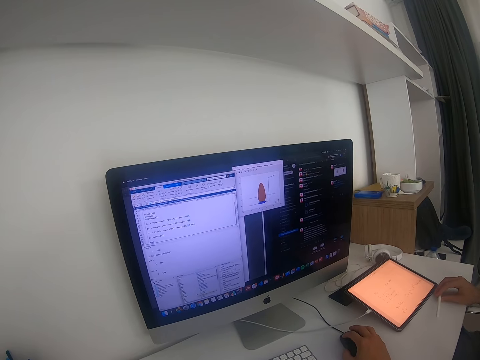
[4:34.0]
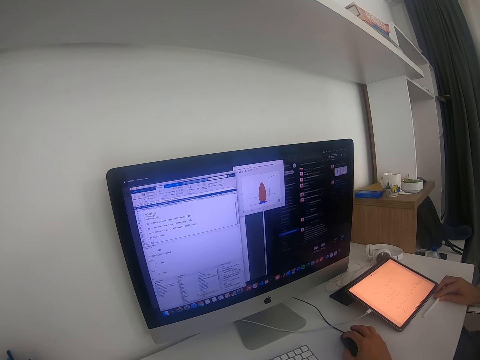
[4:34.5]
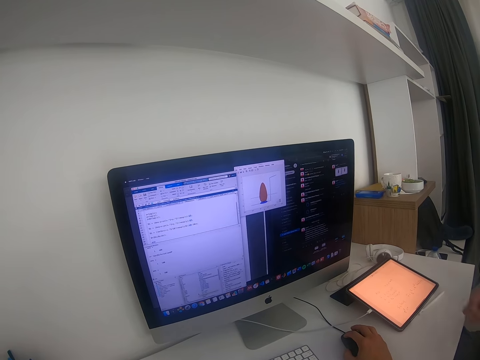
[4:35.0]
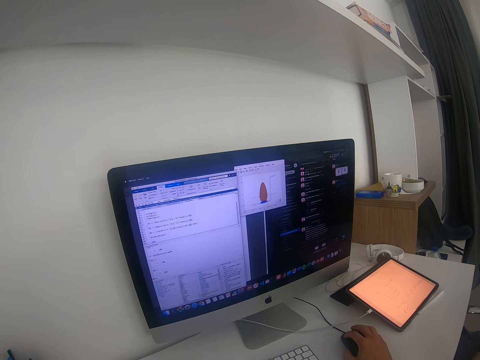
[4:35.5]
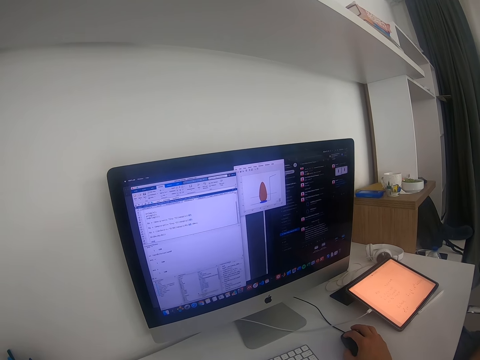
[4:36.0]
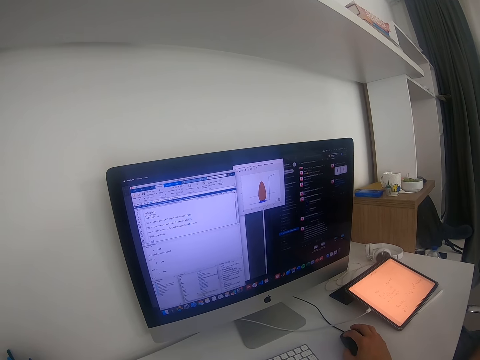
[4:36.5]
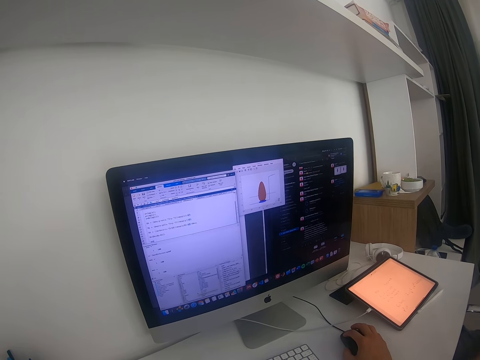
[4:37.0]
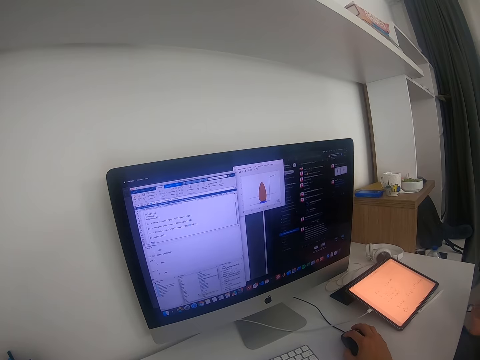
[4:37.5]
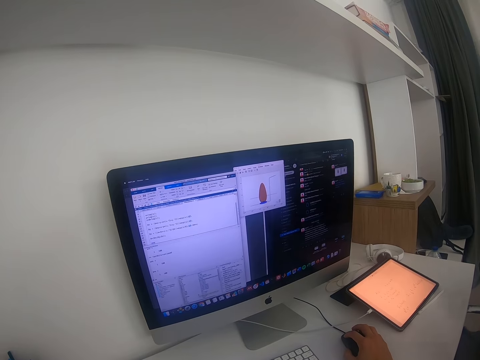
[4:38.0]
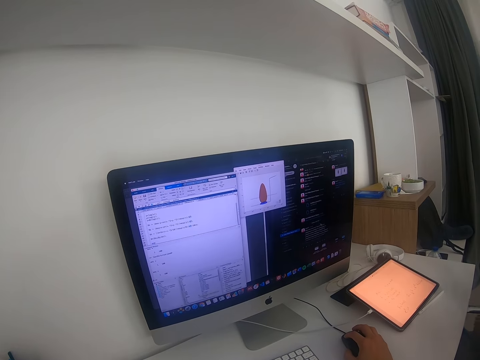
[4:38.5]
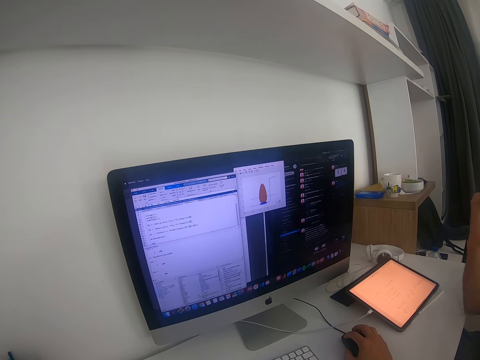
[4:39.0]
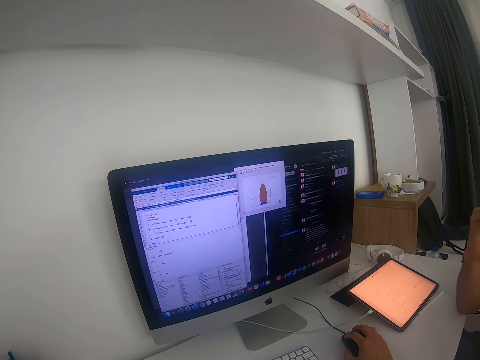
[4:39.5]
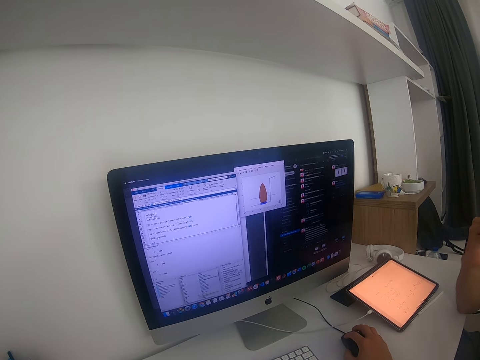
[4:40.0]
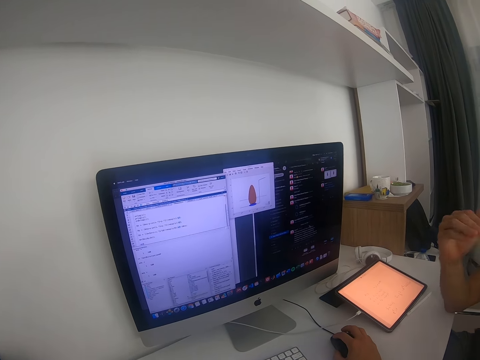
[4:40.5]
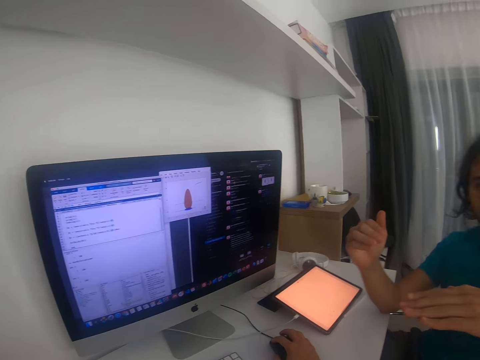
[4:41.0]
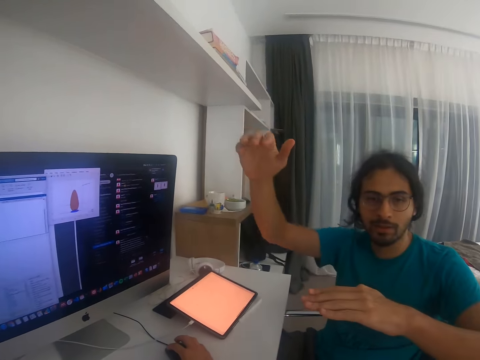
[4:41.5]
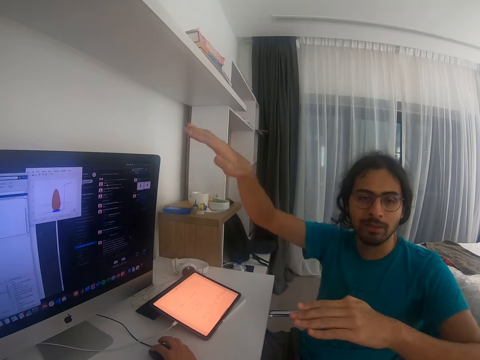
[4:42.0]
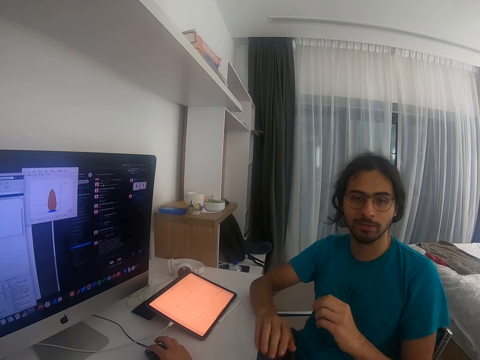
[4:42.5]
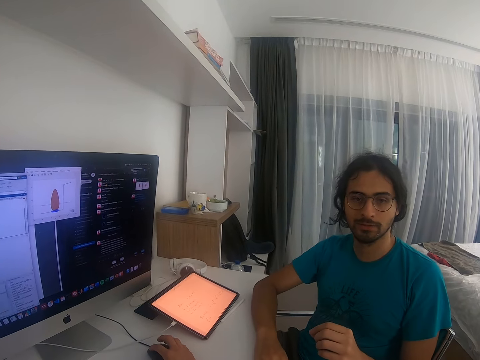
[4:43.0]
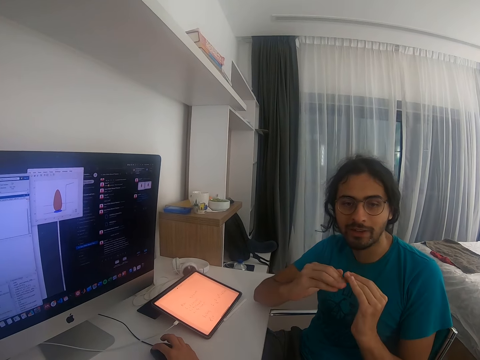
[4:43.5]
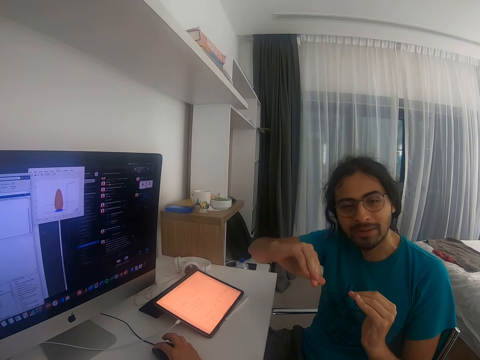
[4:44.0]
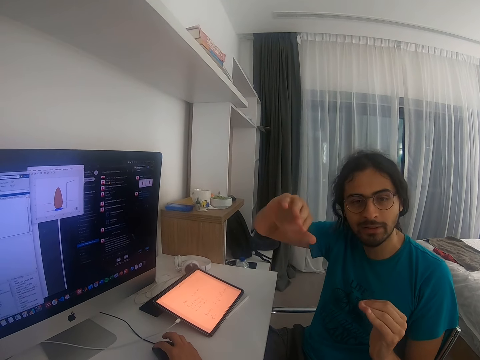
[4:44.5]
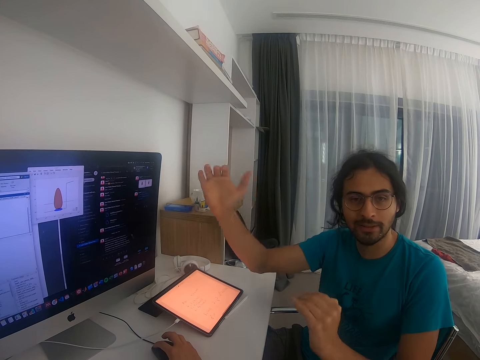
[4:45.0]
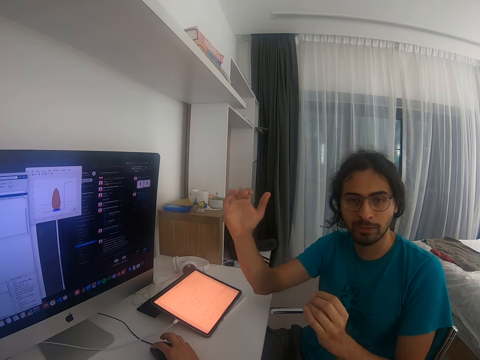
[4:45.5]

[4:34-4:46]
A person puts the monitor or pen on the table. The person lifts his hands. The person converses.

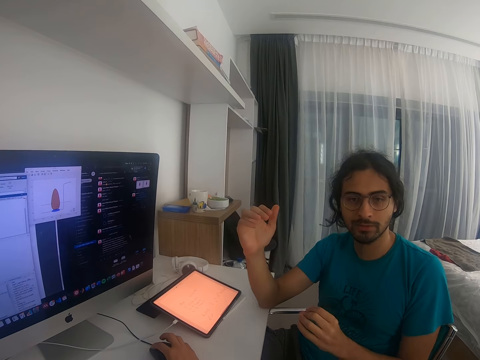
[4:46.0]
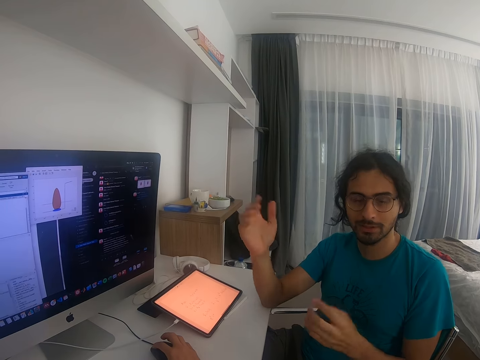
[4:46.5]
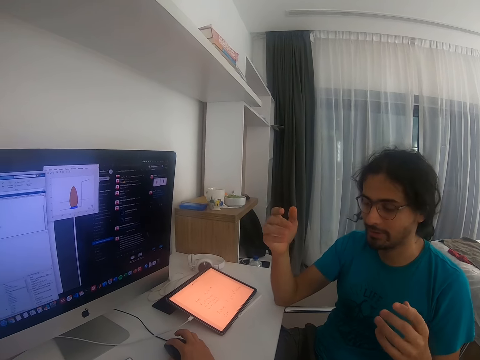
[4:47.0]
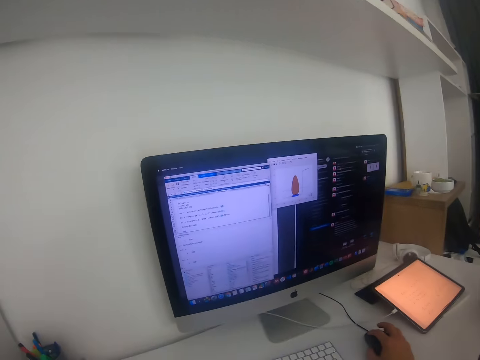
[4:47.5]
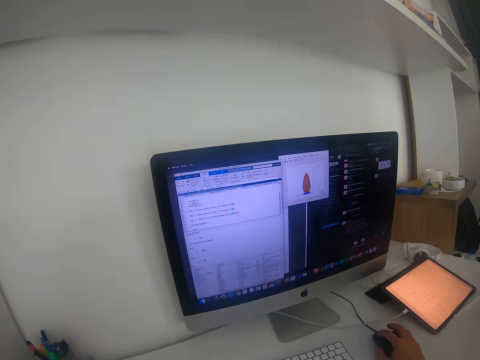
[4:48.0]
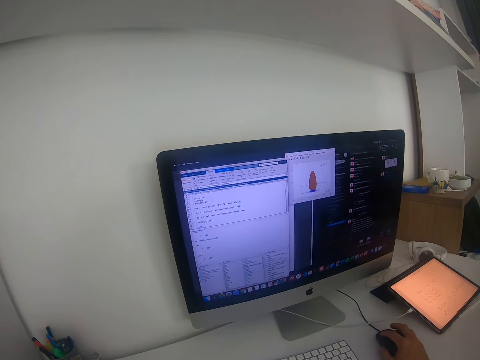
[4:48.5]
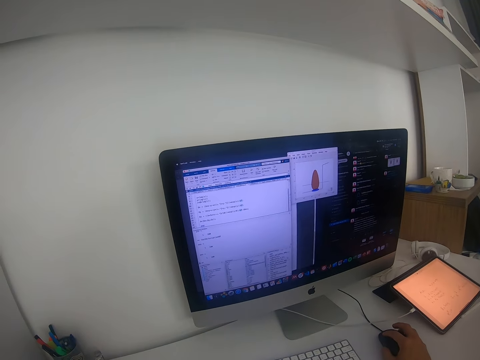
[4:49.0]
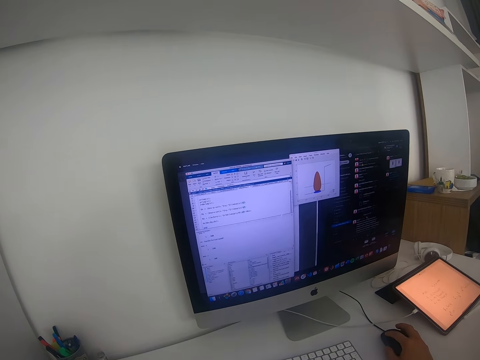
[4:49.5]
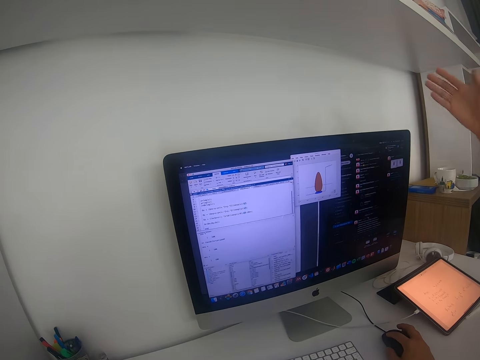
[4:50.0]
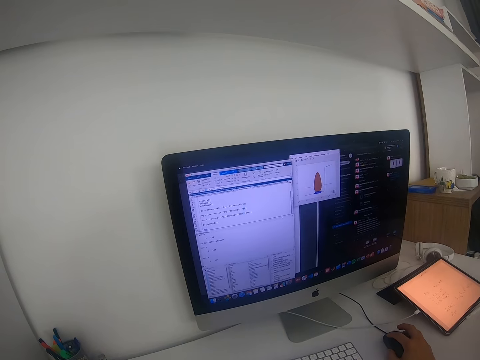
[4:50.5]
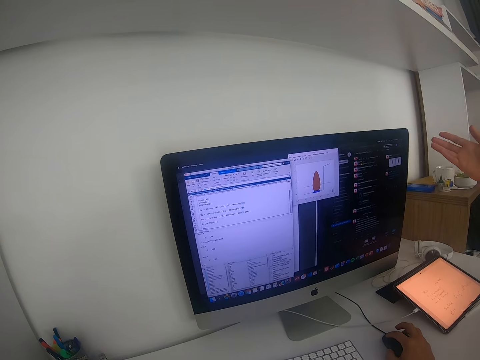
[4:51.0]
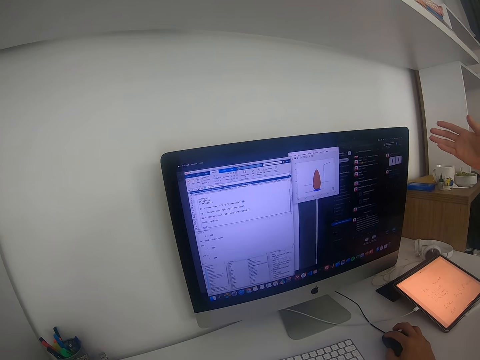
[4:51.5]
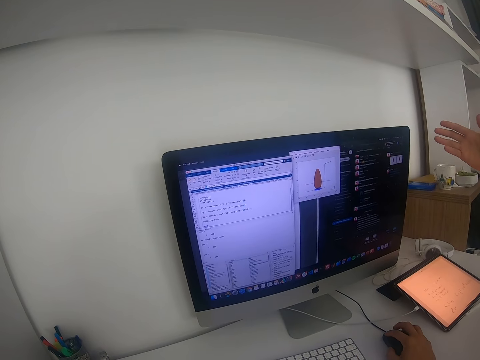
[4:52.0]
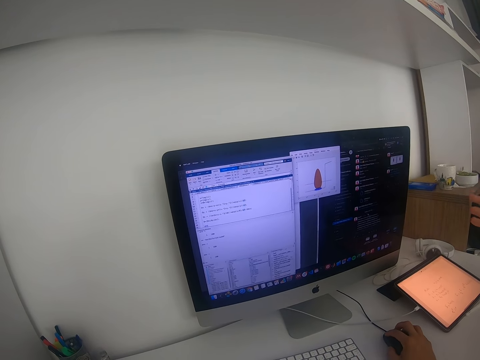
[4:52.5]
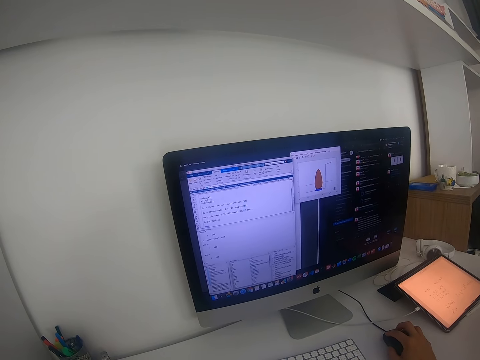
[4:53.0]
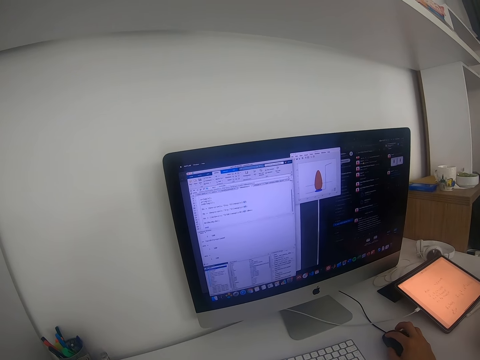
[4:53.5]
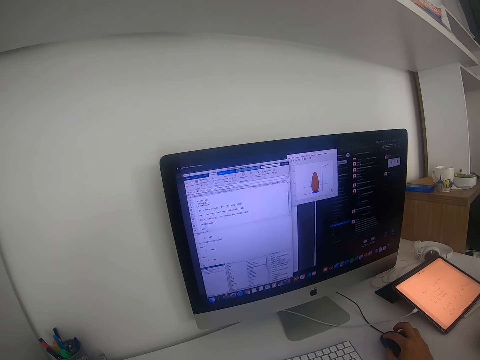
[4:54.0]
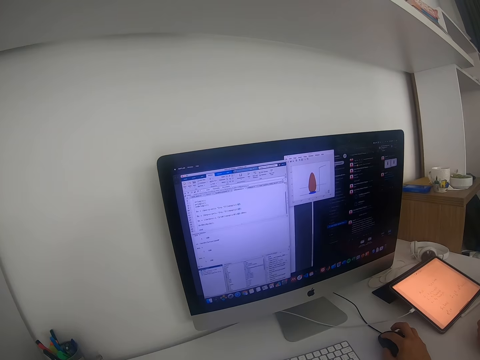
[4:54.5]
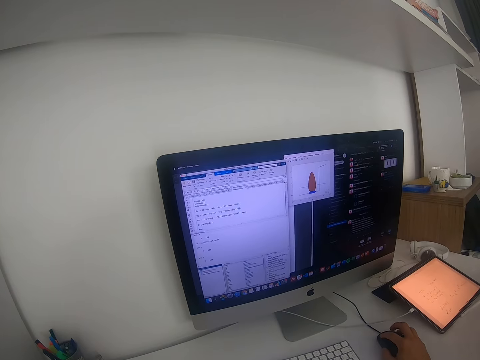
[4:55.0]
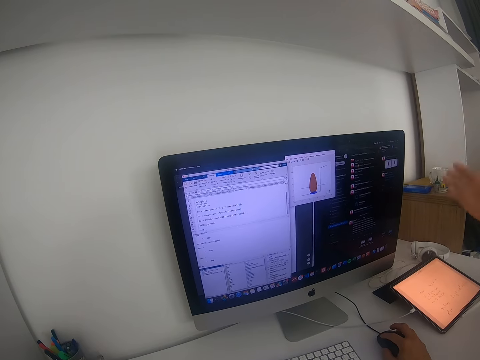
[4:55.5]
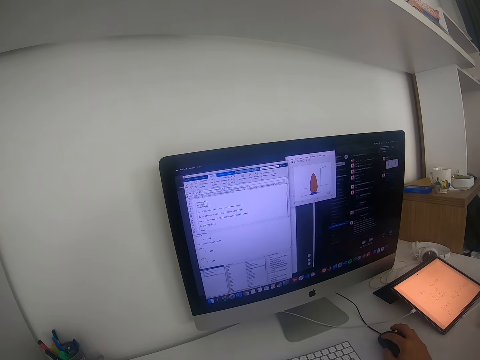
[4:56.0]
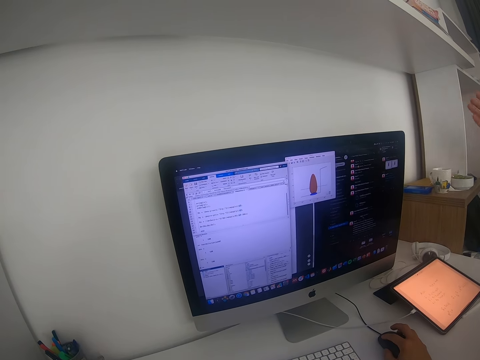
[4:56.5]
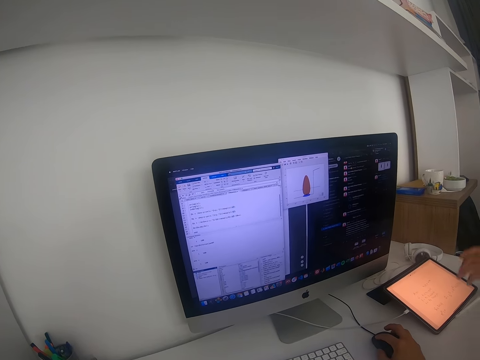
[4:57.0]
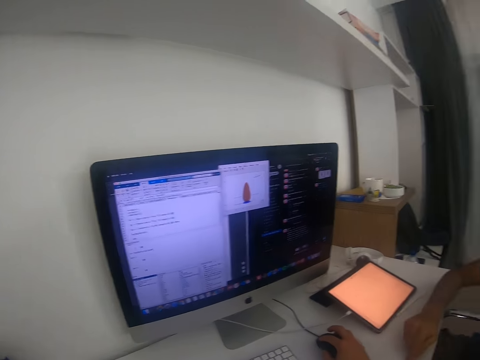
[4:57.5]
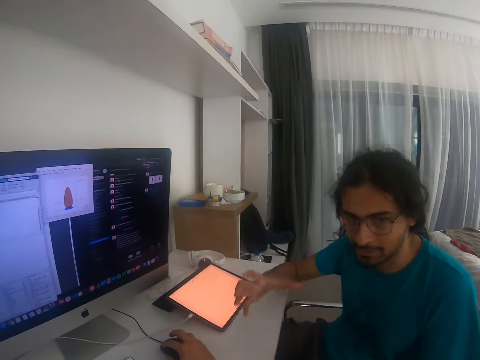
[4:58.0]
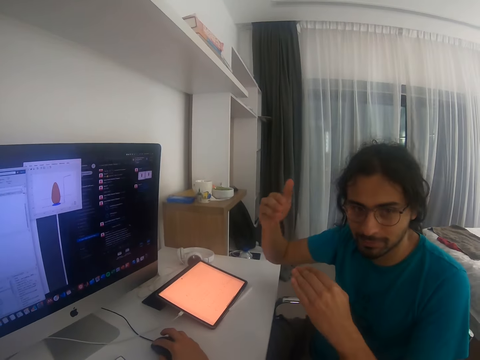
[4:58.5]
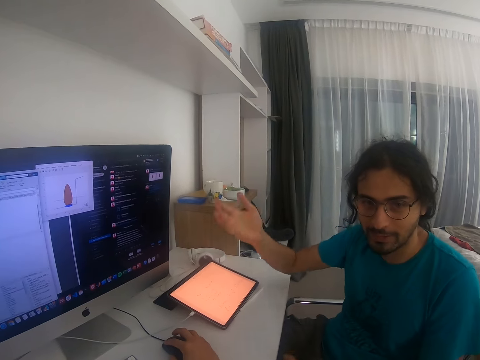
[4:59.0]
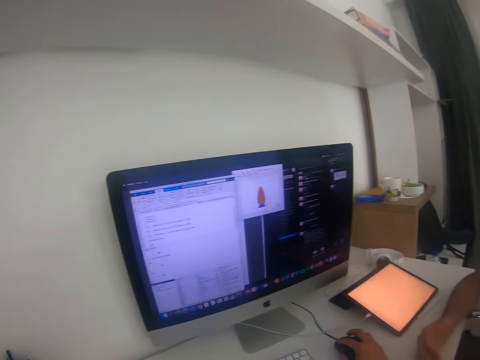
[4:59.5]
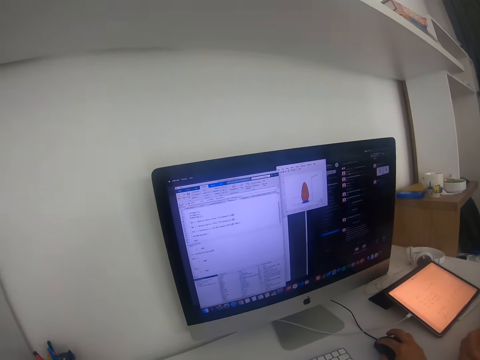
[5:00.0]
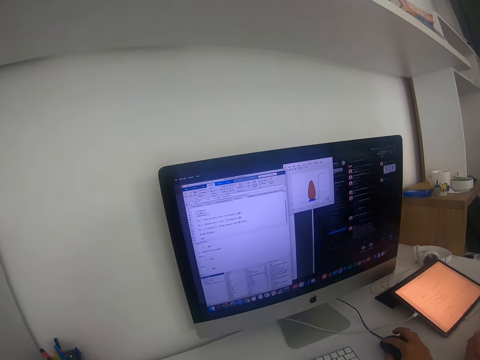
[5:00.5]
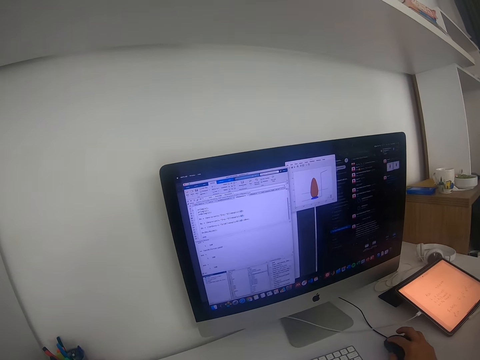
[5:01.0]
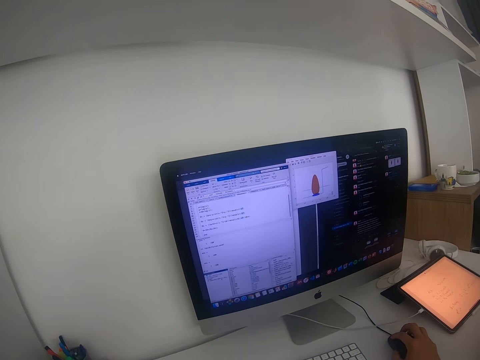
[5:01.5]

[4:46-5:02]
The camera wearer looks around. A man moves his hands. The camera wearer scrolls the document on the computer monitor with the mouse. They operate the computer. The man interacts with the camera wearer. The camera wearer looks around. The man interacts with the camera wearer. The camera wearer looks around.
